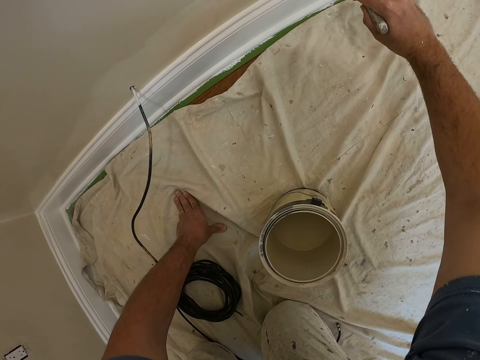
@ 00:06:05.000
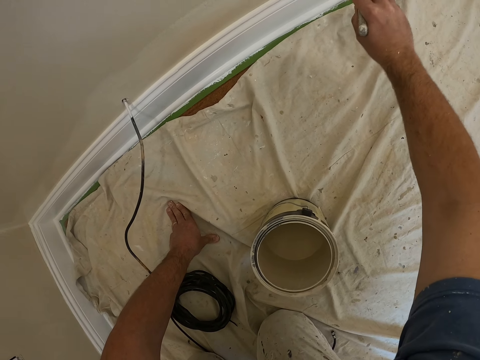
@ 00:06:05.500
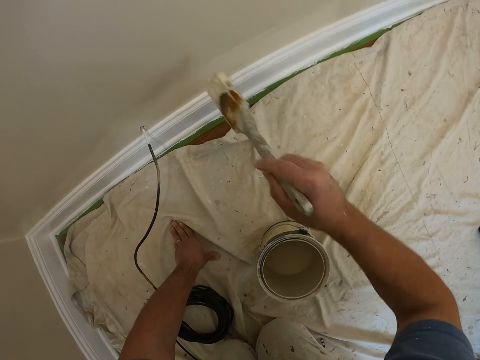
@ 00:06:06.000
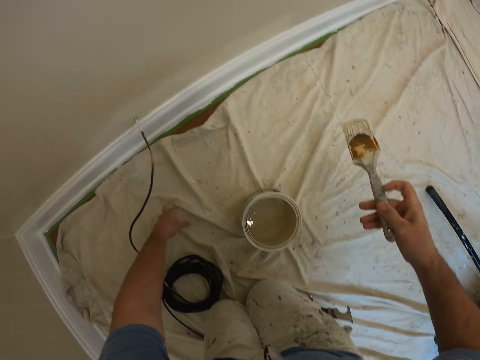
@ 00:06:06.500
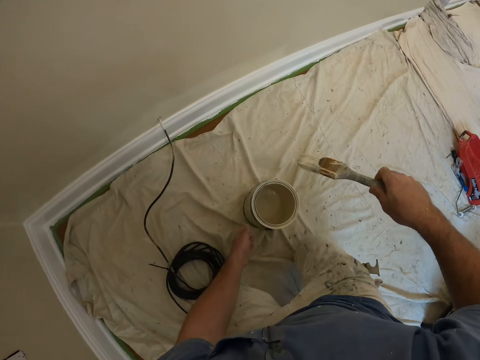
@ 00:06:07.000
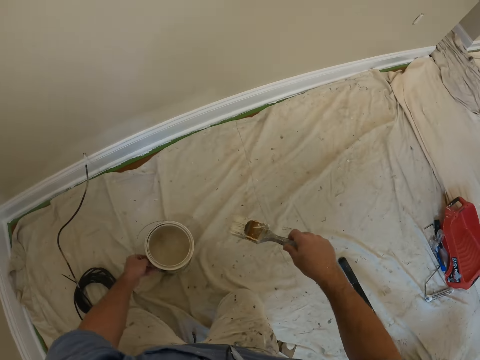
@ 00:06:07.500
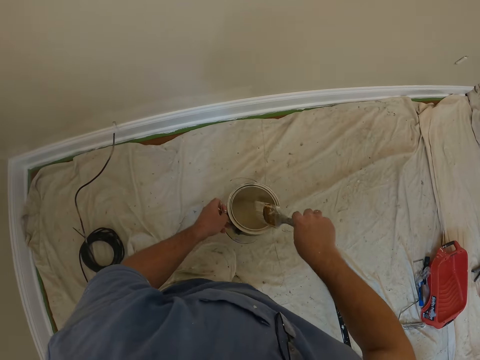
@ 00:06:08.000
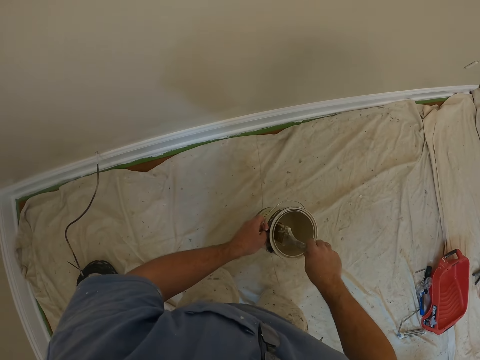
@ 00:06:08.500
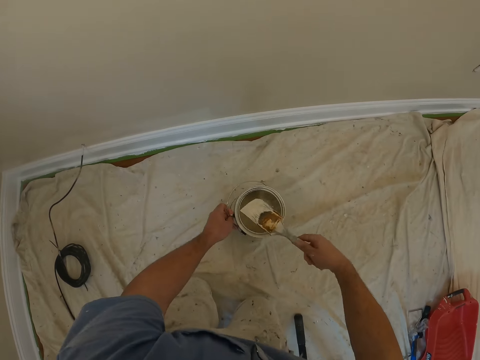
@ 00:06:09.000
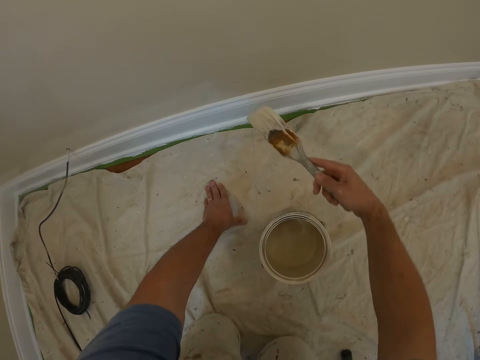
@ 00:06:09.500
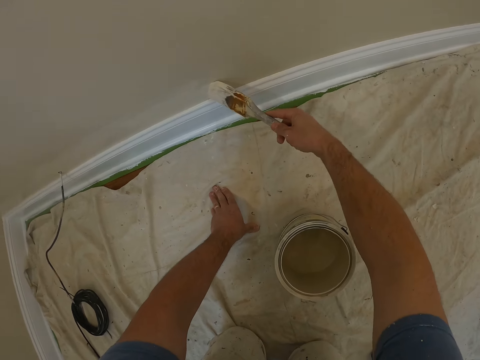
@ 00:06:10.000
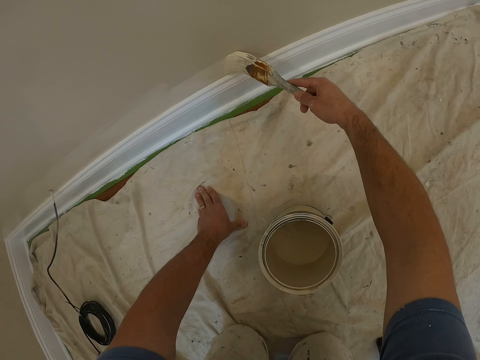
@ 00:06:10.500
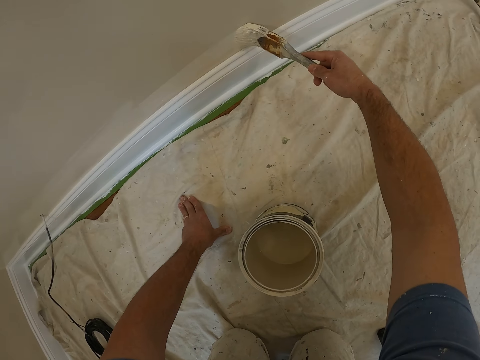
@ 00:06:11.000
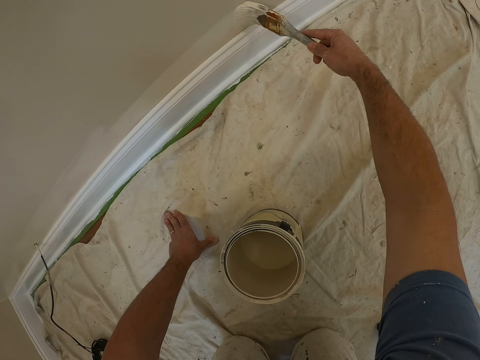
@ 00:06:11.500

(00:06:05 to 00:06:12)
The camera wearer moves sideways. He picks up the paint bucket from the floor. He walks on his knees. He dips the paint brush into the paint bucket. He drops the paint bucket on the floor. He supports himself on the ground with his left hand. He paints the wall in the house with the paint brush.

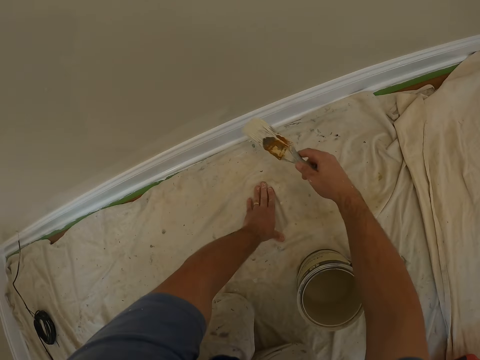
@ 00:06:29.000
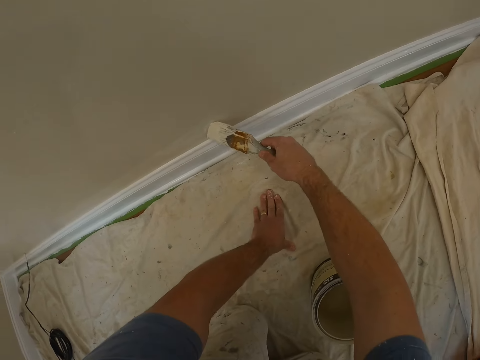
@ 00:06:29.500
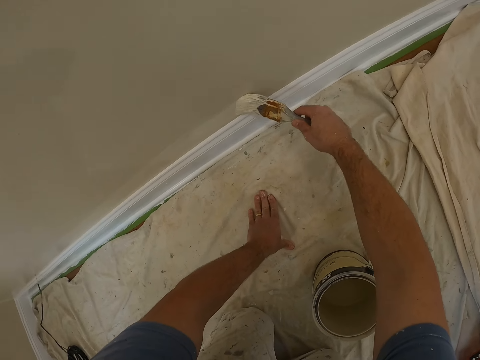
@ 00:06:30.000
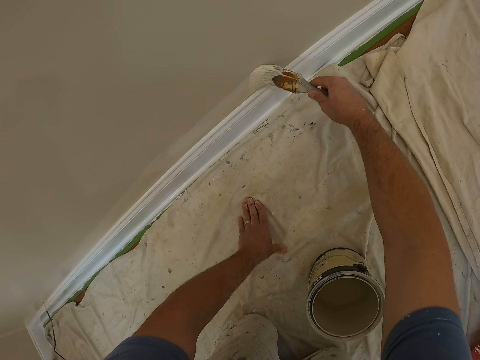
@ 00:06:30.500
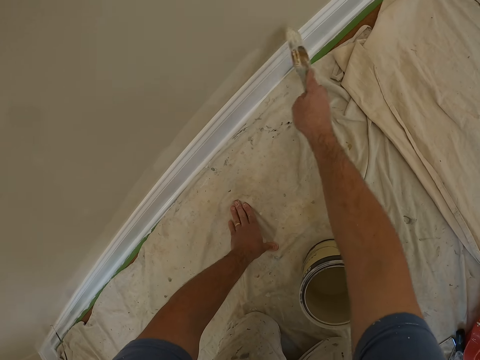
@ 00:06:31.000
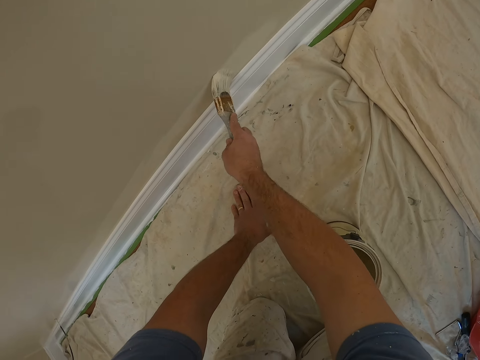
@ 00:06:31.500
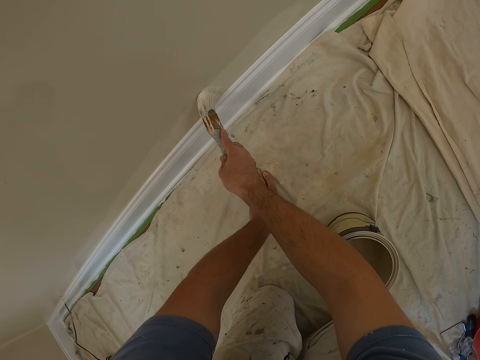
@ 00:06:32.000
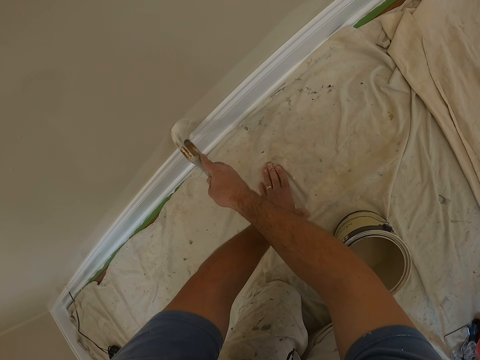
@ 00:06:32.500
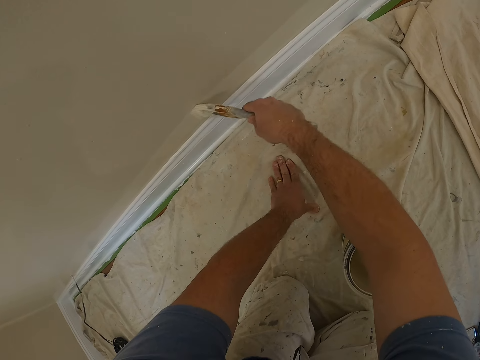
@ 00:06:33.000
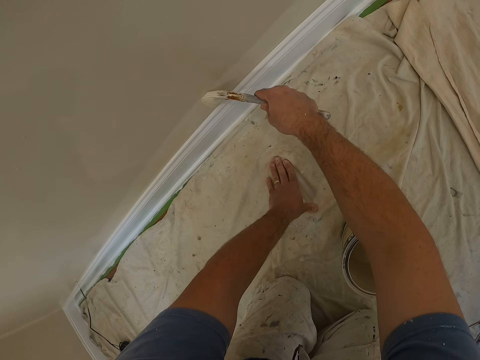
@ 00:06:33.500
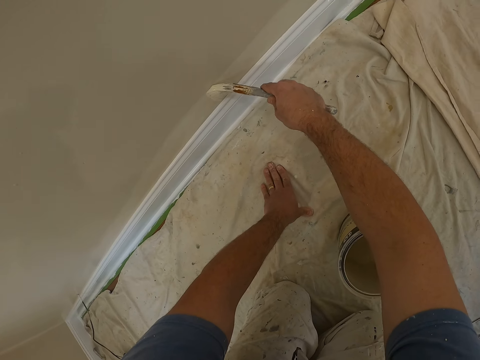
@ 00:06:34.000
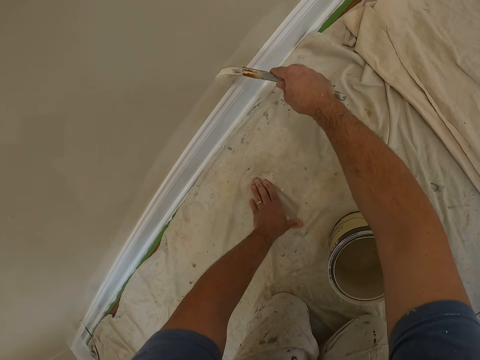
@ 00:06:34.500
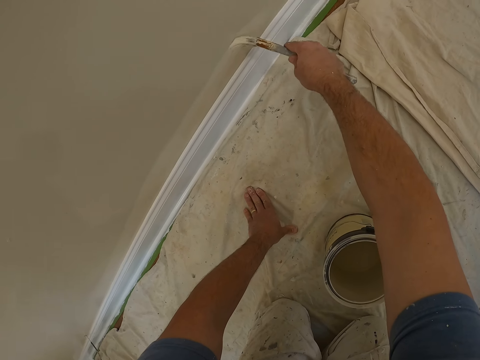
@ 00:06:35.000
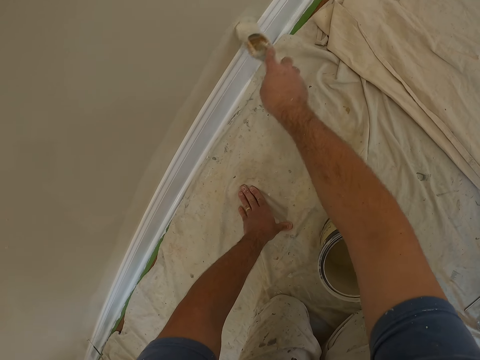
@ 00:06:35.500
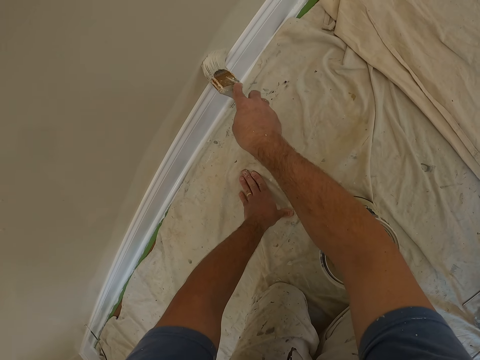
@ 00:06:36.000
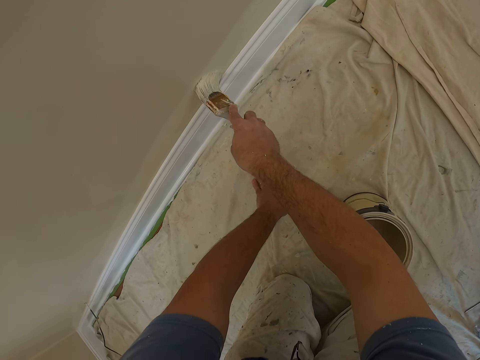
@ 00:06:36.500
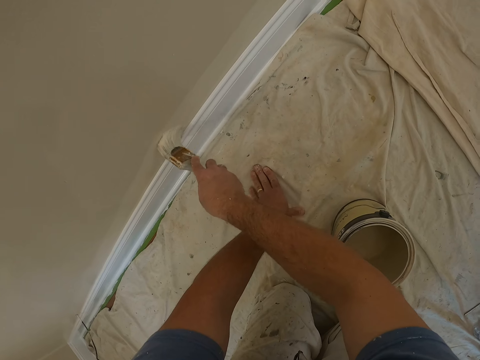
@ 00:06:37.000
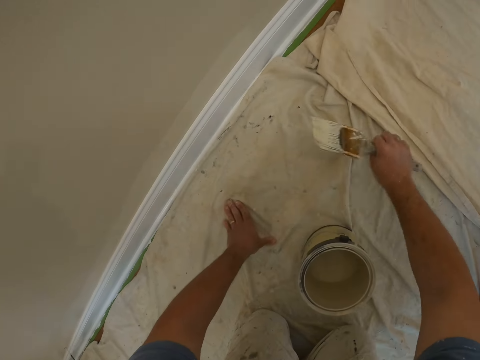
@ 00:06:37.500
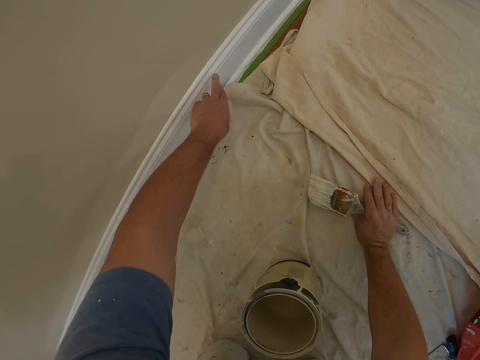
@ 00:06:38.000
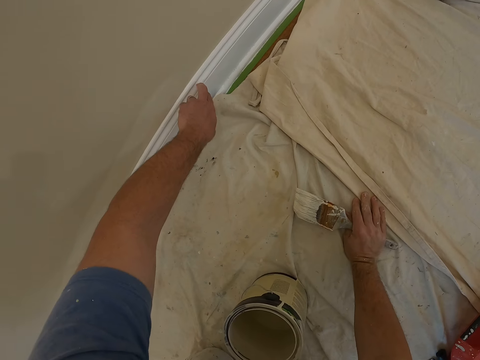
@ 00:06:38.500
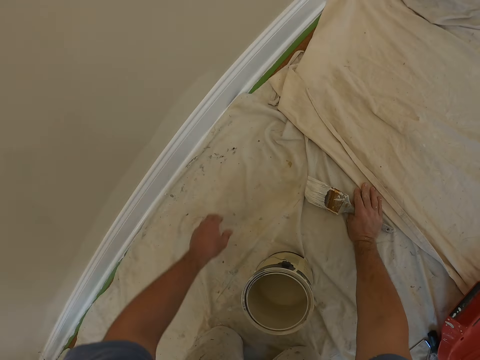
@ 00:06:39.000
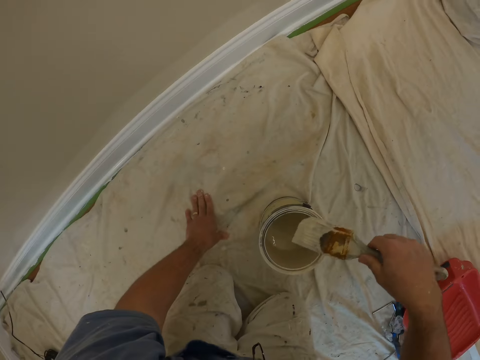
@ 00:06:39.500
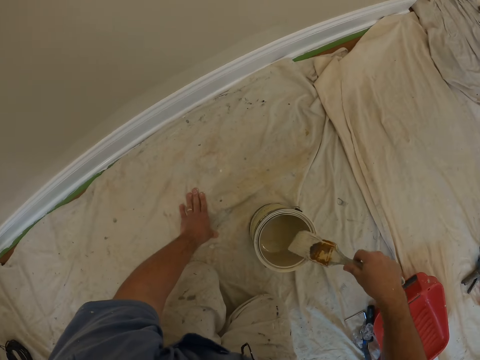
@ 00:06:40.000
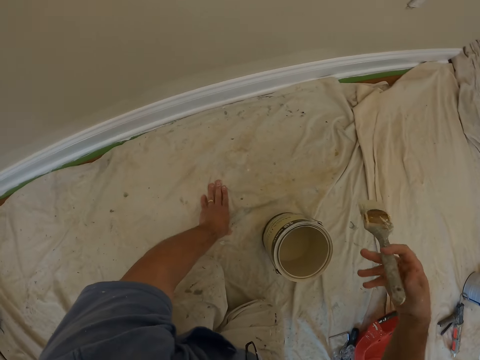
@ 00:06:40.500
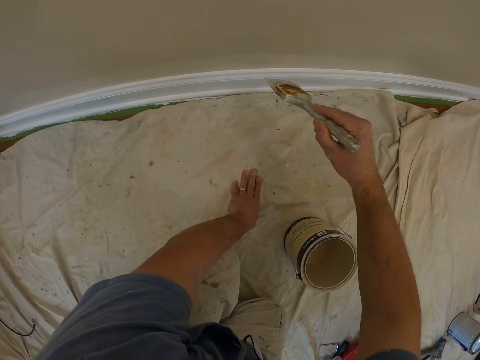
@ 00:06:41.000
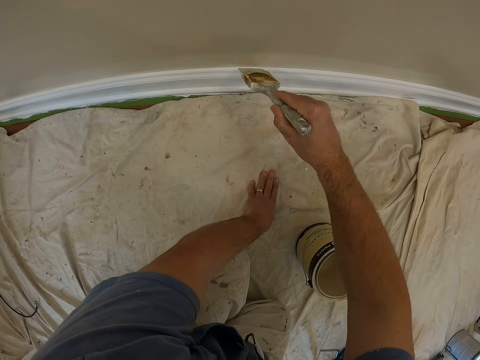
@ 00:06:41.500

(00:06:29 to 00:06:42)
The camera wearer supports himself on the ground with his left hand. He paints the wall in the house with the paint brush. He supports himself on the ground with his right hand. He touches the wall with his left hand's fingers. He cleans off paint from the baseboard of the wall. He supports himself on the ground with his left hand. He dips the paint brush into the paint bucket.

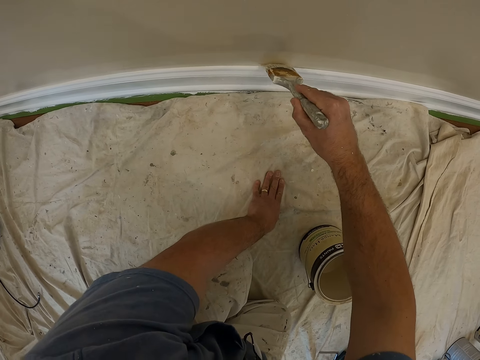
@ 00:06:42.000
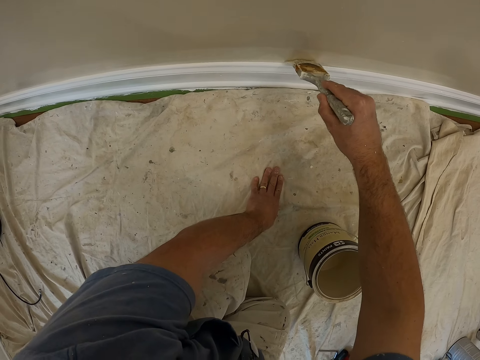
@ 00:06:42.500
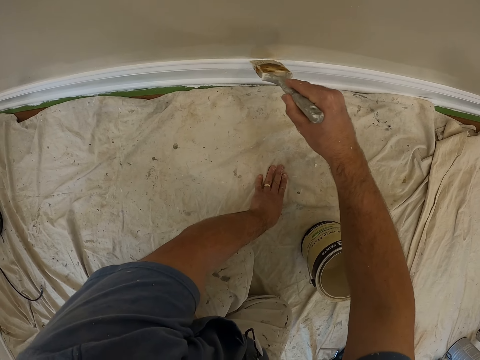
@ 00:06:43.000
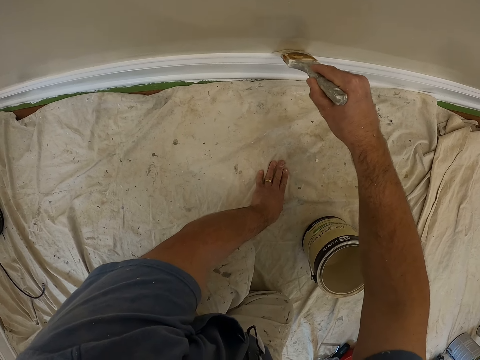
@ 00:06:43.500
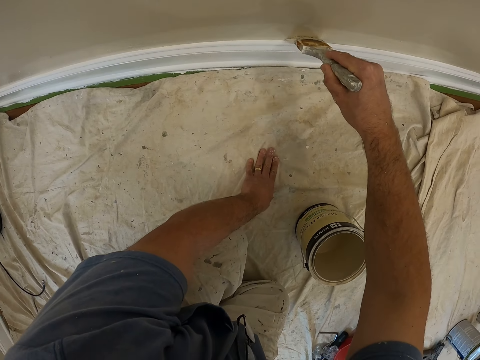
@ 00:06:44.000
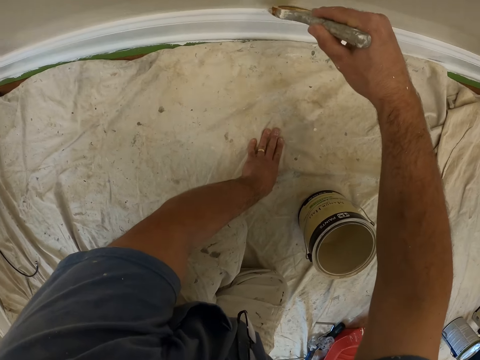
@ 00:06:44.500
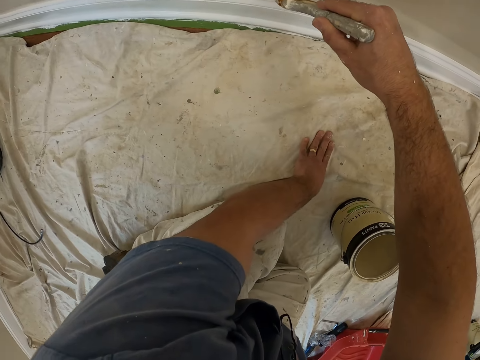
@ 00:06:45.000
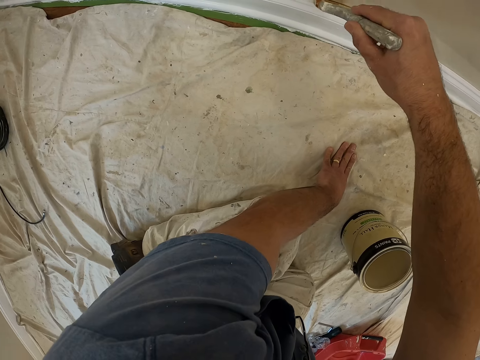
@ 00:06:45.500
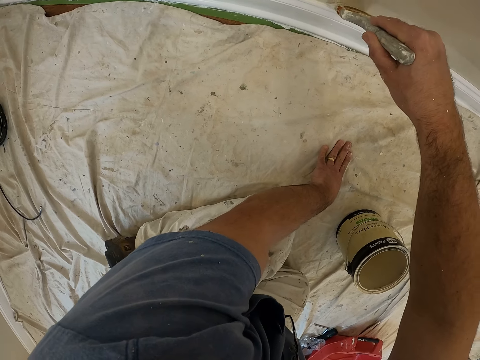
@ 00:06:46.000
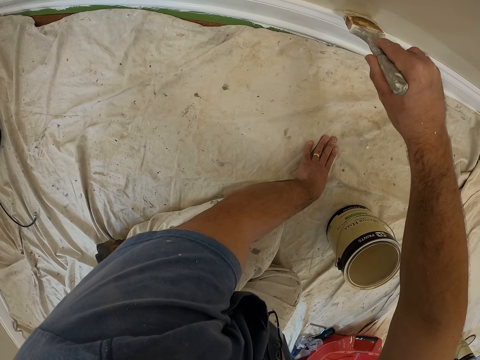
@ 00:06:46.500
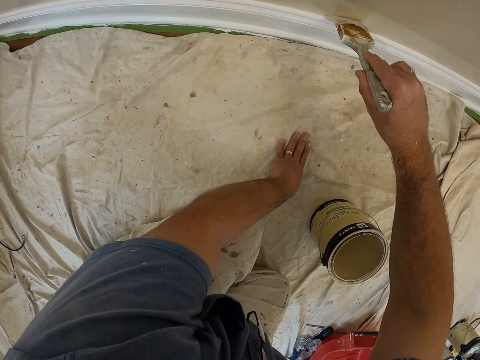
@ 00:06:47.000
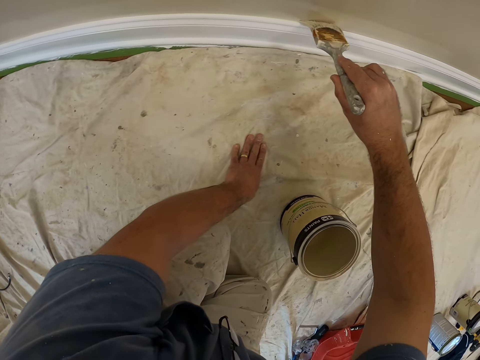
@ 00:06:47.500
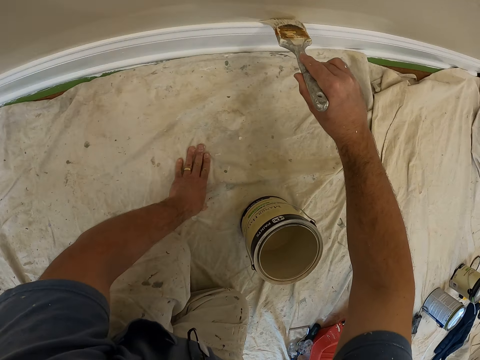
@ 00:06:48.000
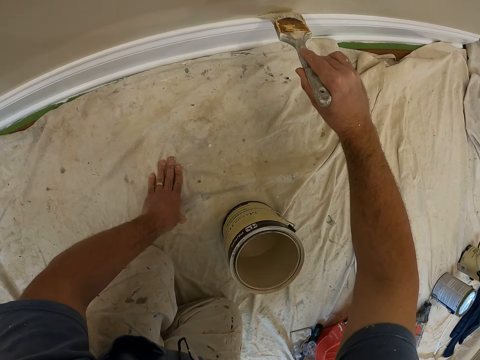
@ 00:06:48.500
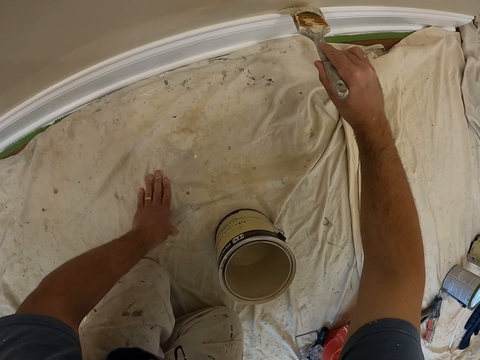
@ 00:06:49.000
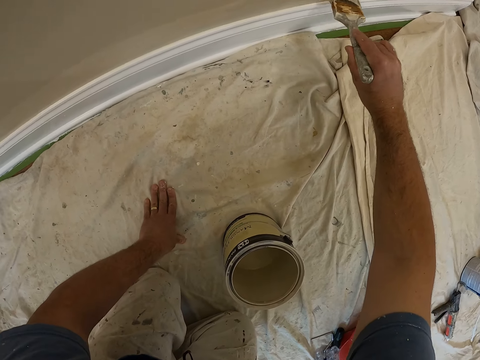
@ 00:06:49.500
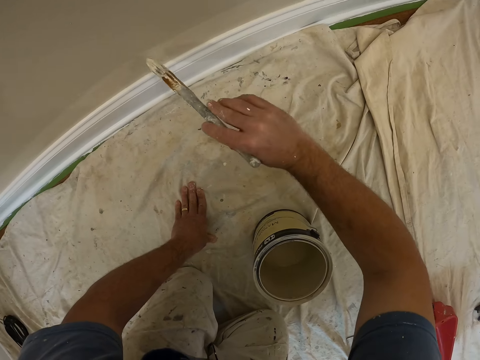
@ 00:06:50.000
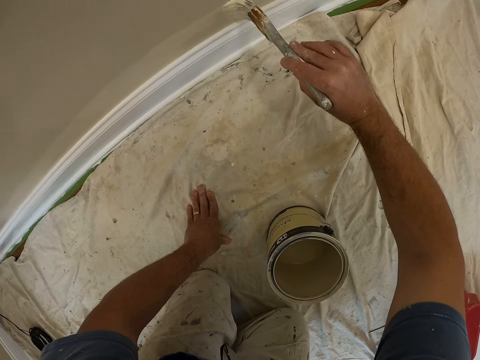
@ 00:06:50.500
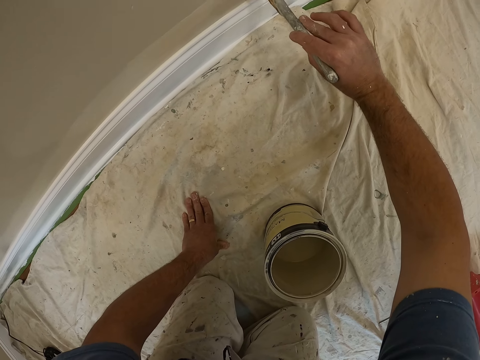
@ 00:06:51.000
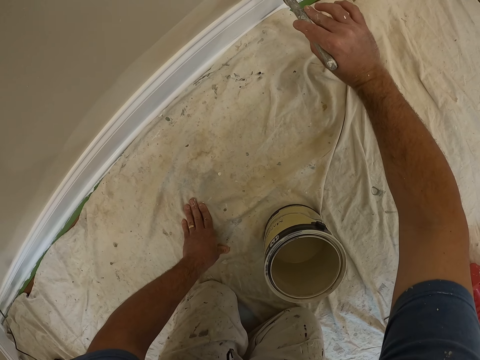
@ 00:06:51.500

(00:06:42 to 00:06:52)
The camera wearer paints the wall in the house with the paint brush.
